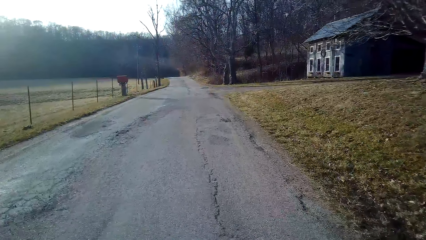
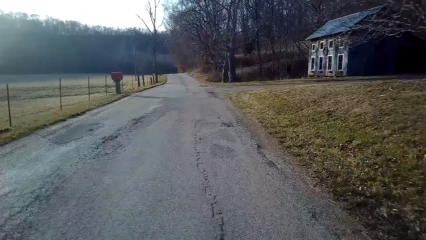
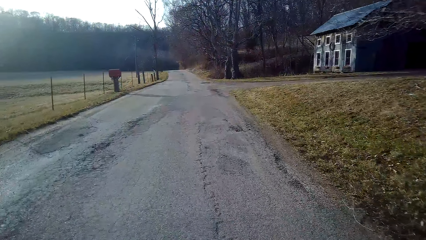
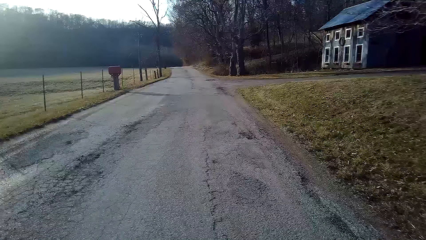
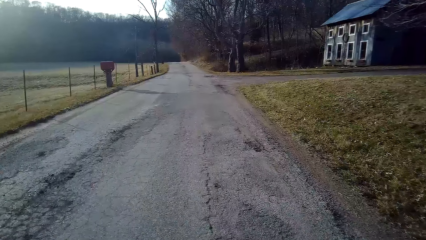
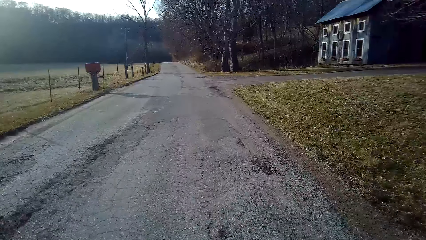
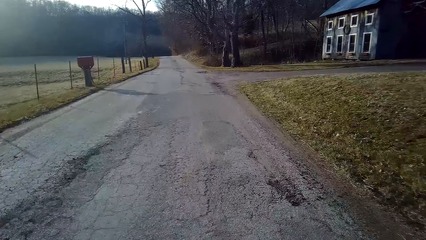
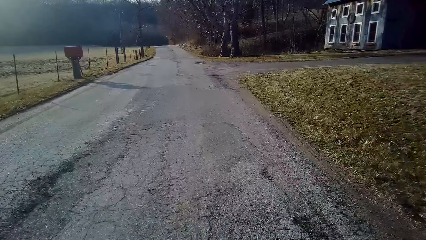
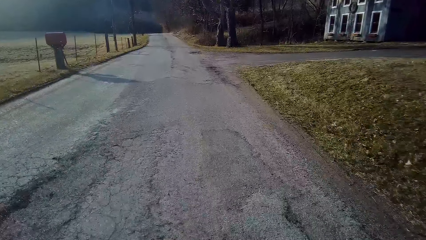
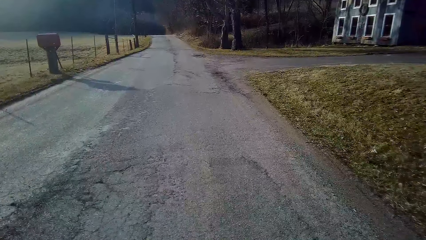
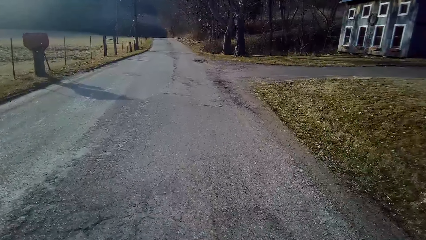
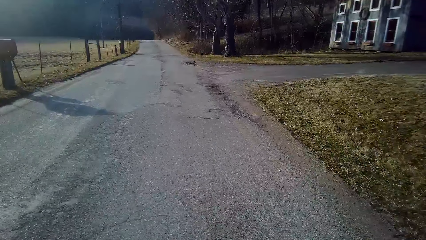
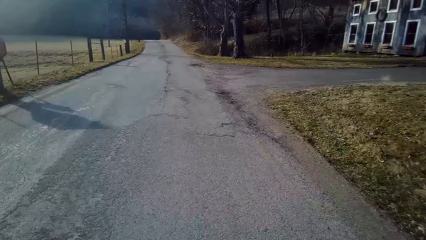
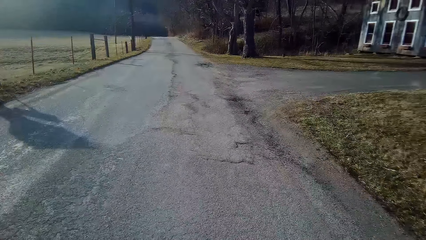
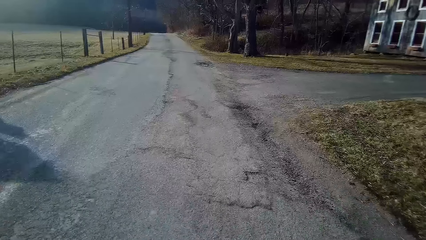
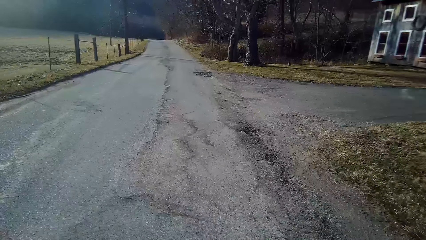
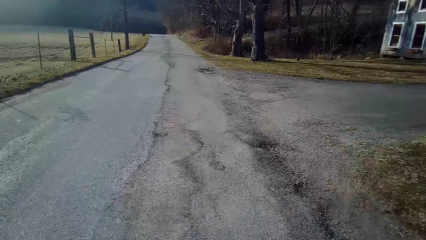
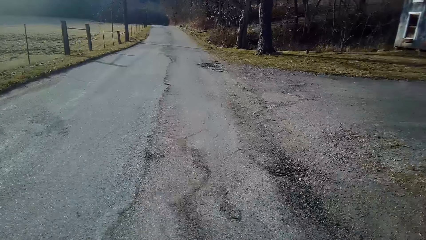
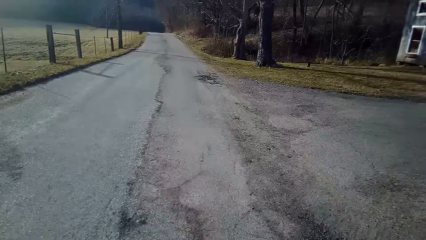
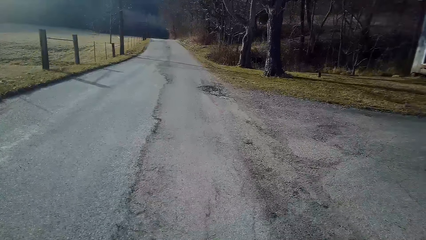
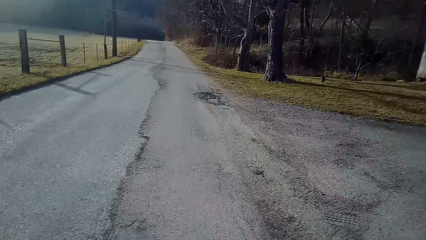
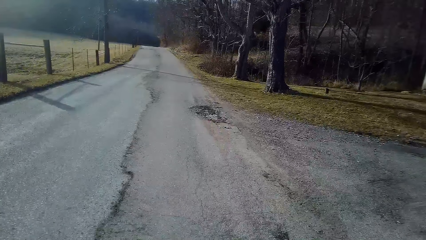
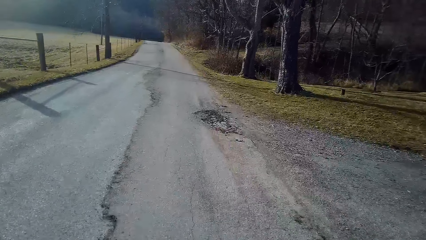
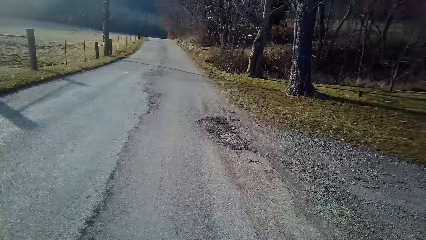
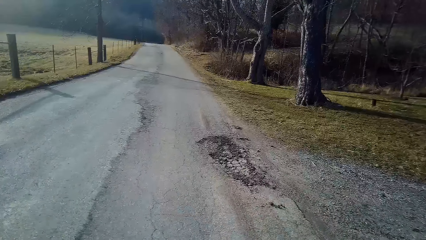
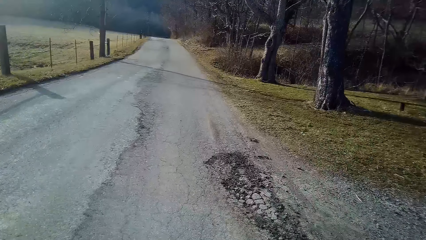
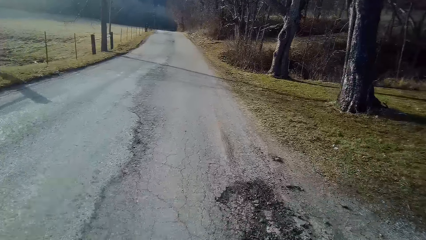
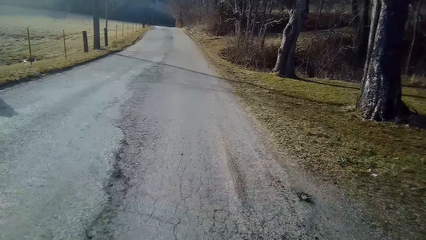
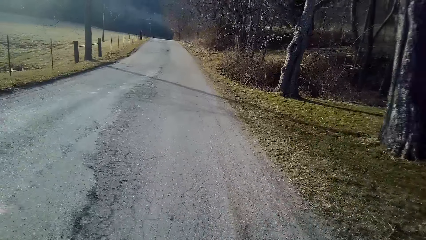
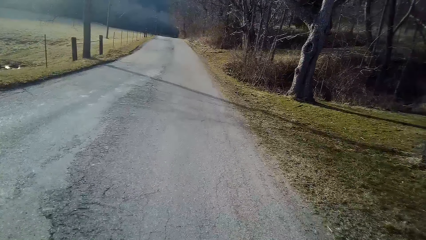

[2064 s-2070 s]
The camera wearer rides the bicycle along the road.

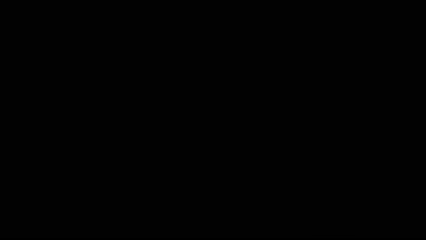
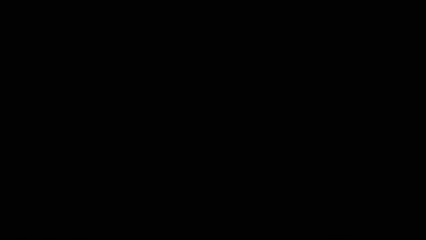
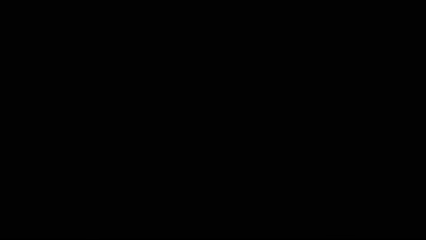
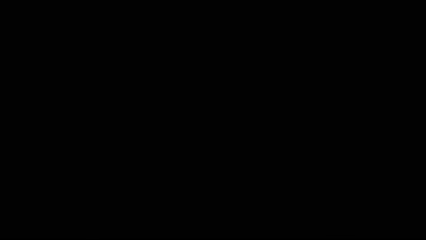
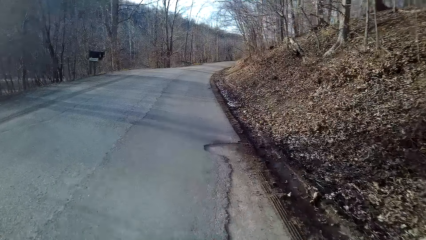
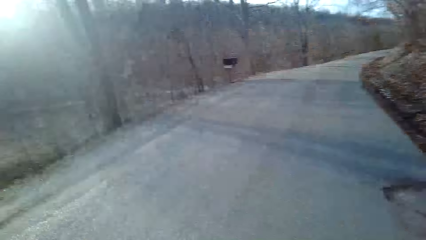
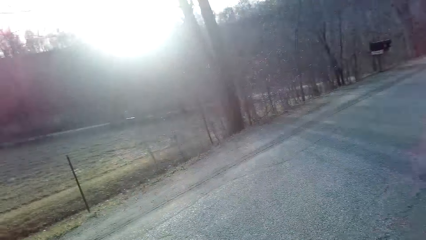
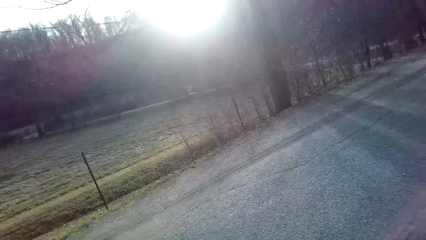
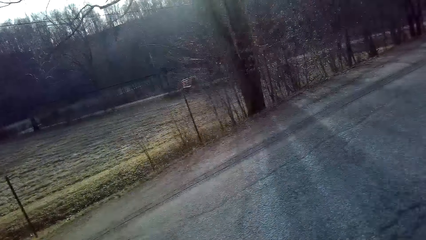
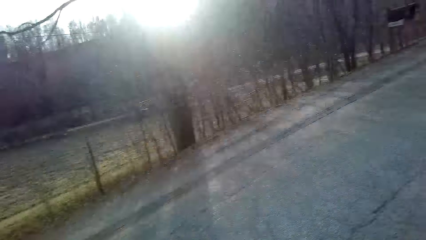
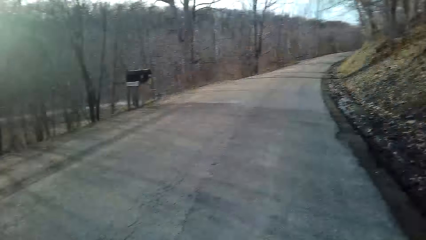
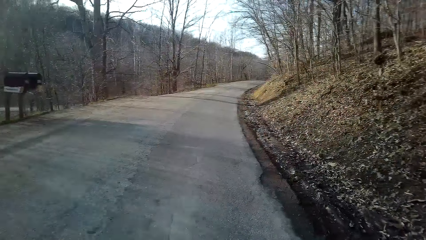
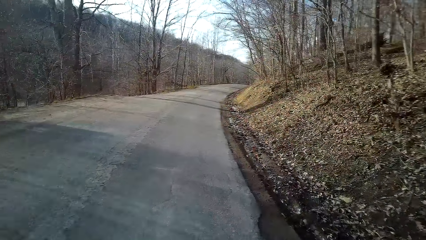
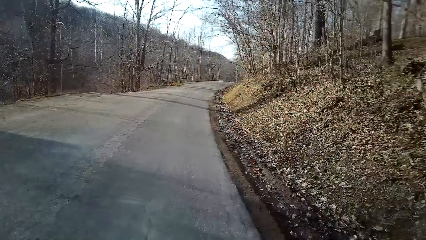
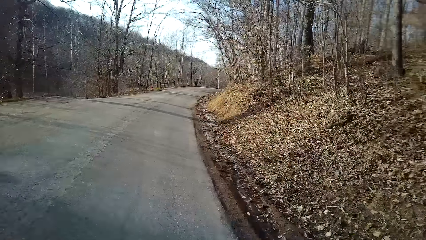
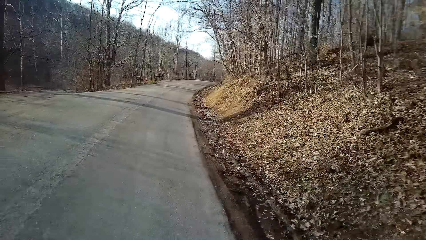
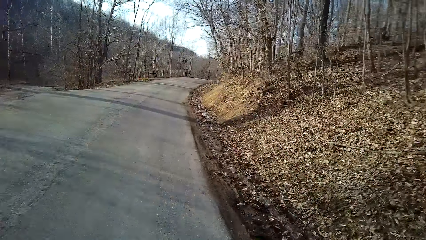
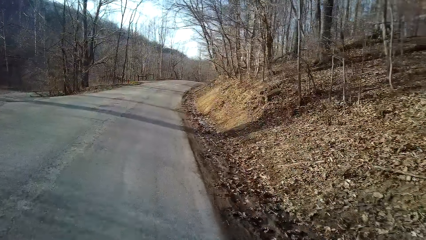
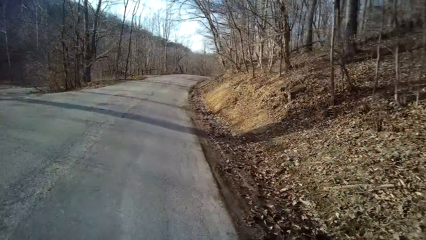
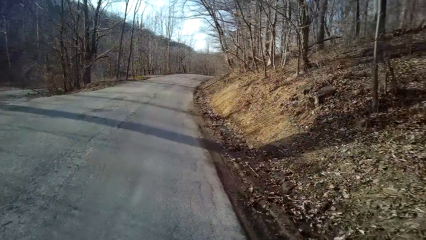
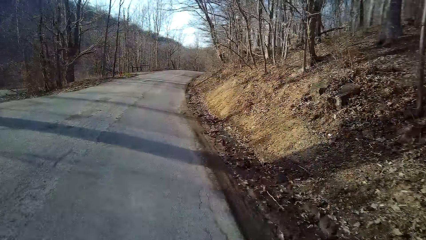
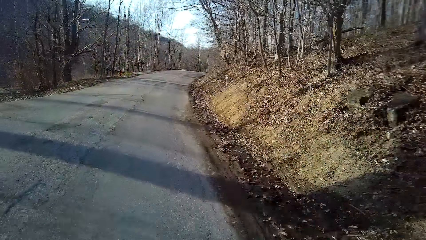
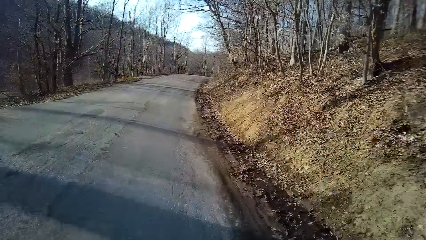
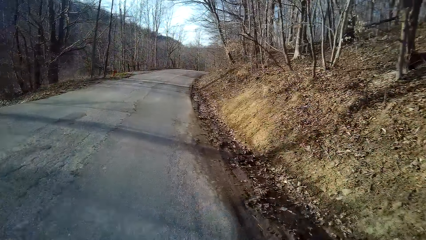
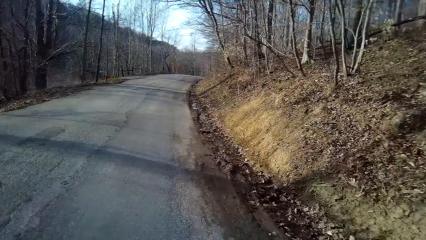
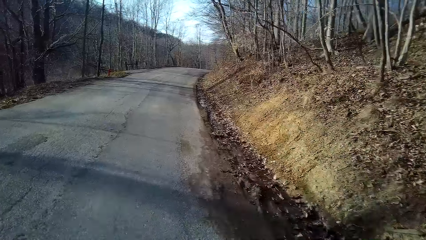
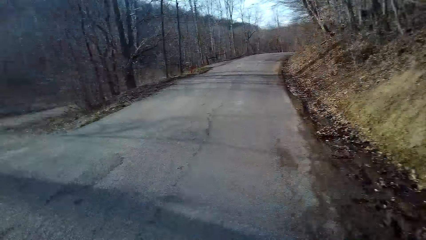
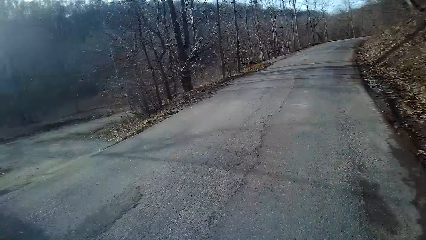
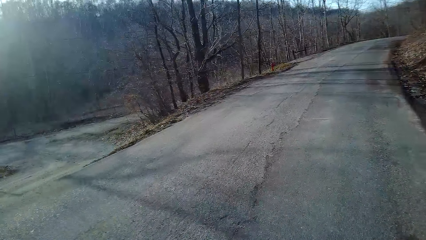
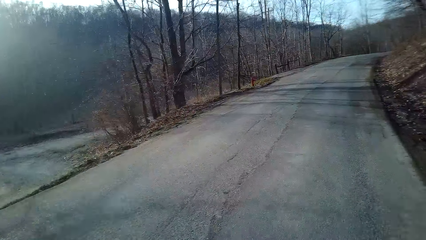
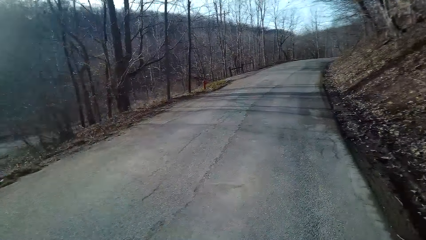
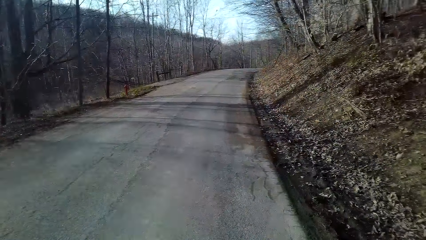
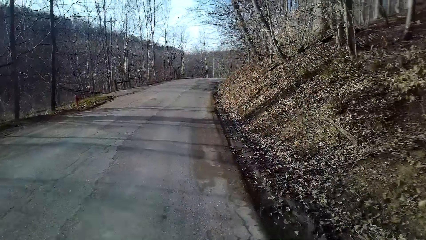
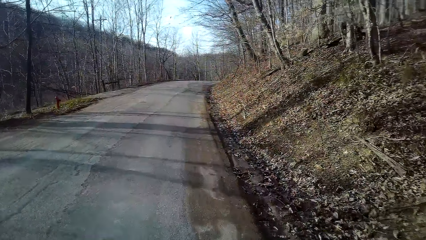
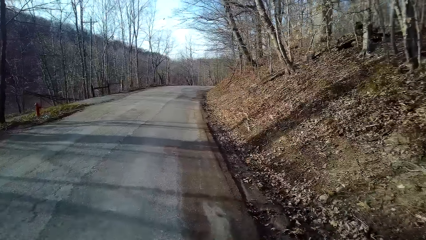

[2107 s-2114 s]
The camera wearer turns to the side. They ride the bicycle along the road. They turn to the side.

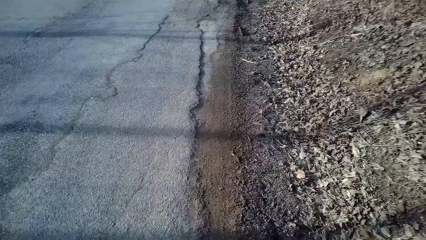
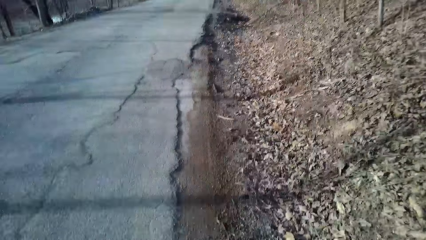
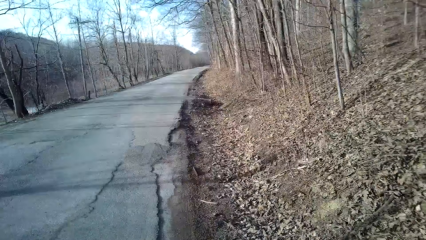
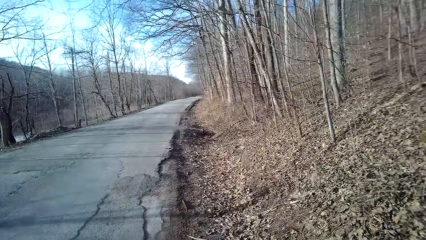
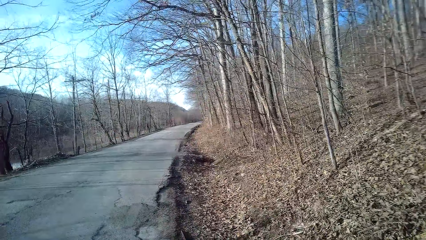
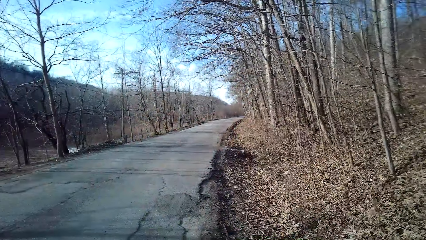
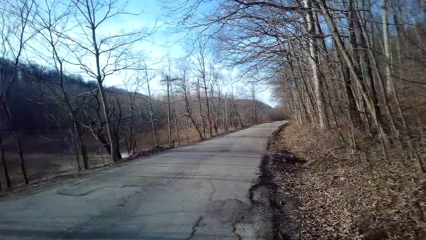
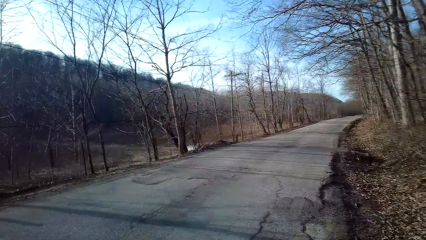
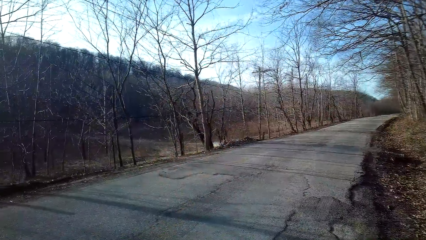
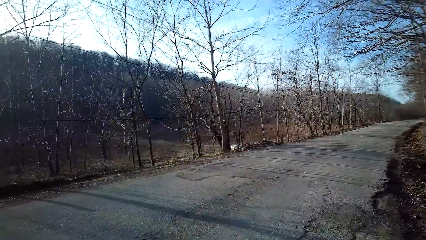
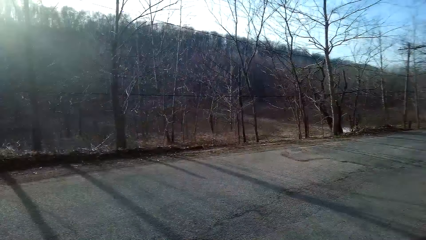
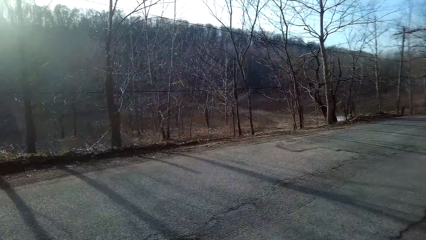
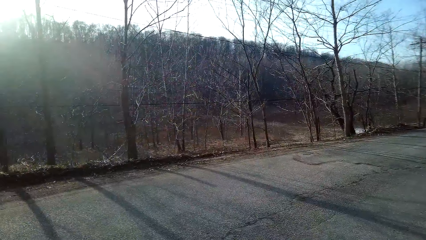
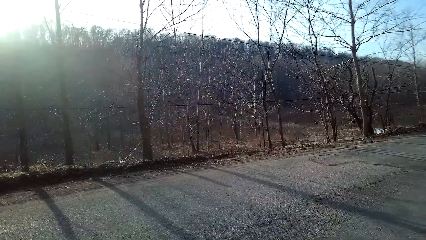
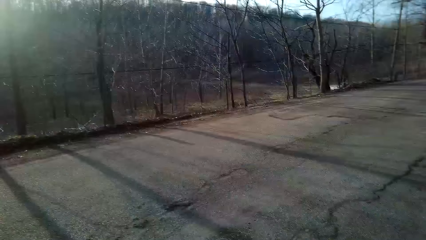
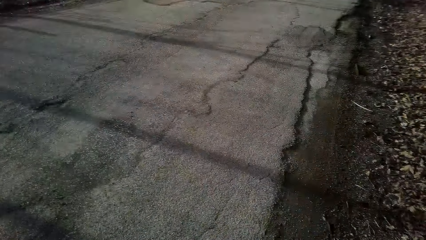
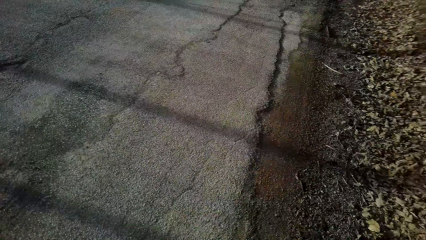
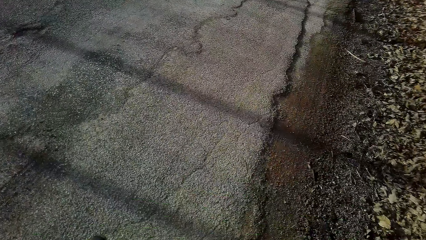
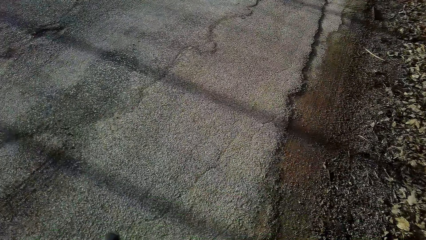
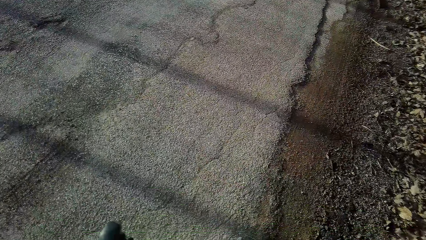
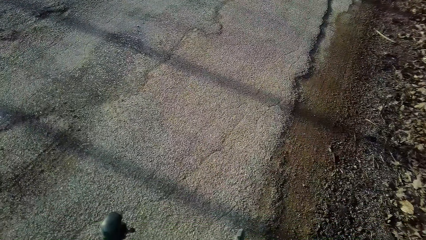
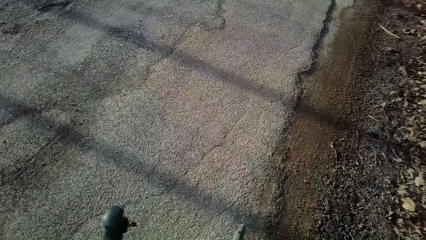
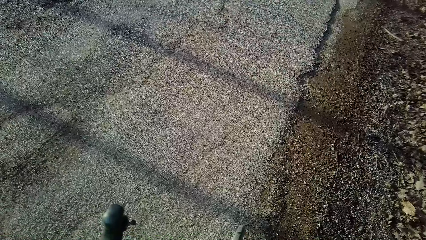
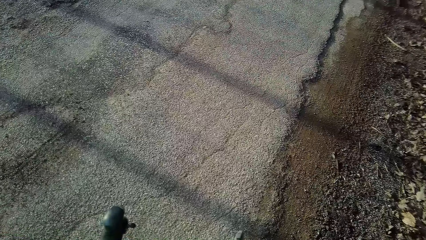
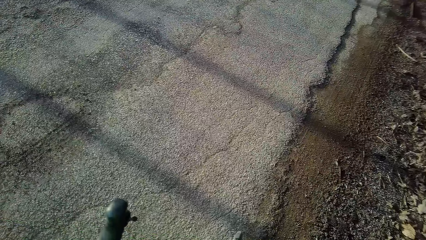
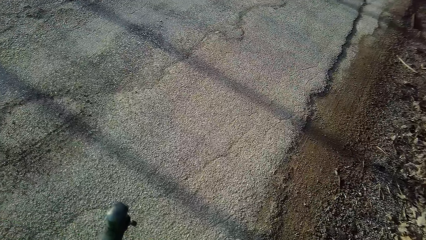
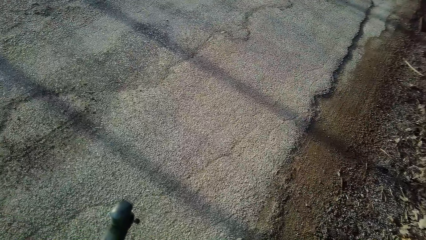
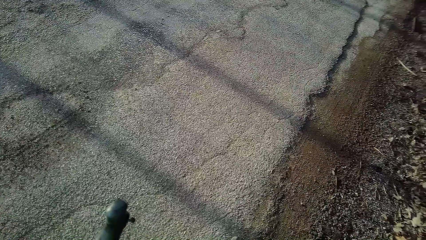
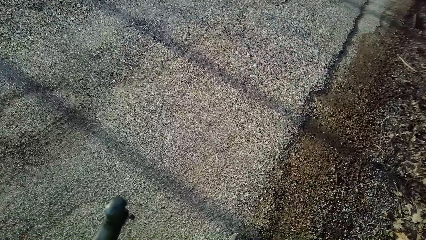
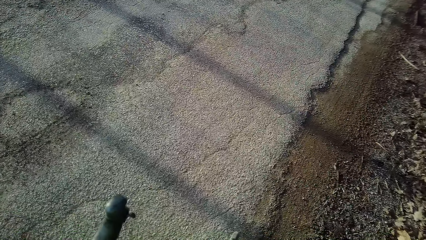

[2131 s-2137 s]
The camera wearer turns around.
